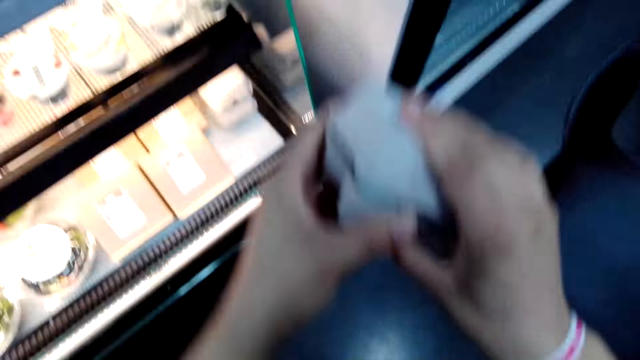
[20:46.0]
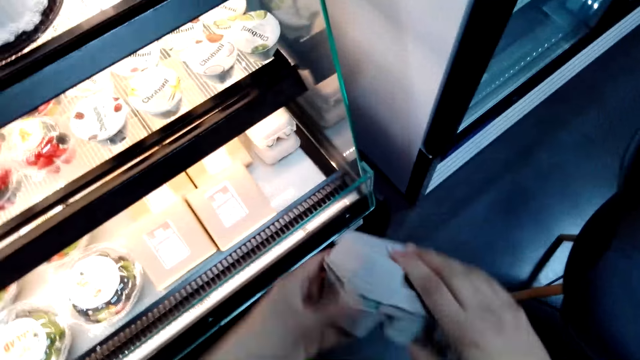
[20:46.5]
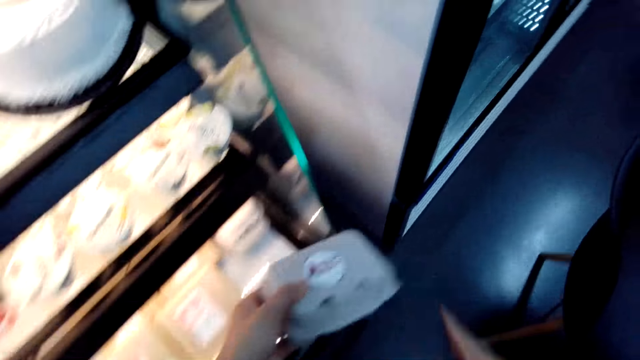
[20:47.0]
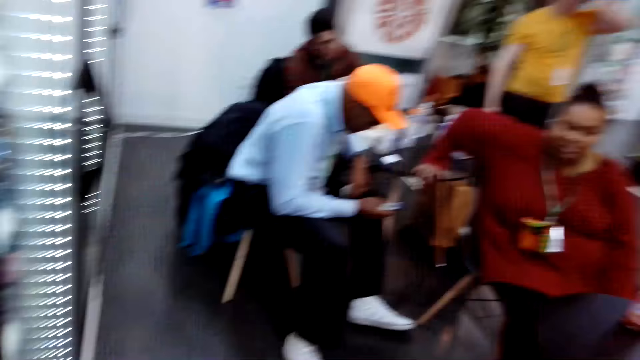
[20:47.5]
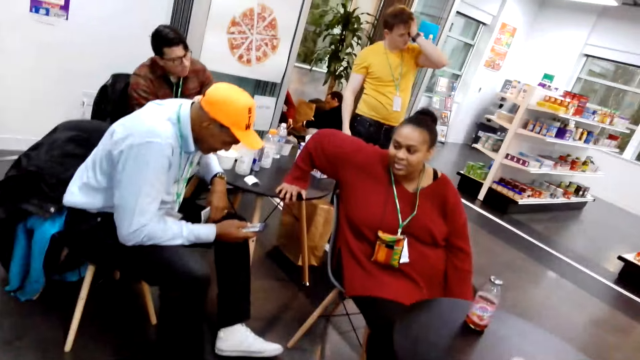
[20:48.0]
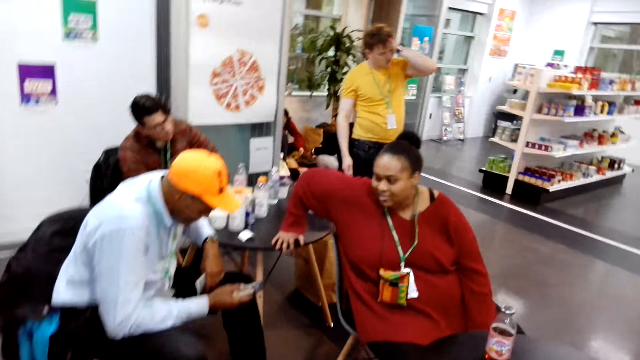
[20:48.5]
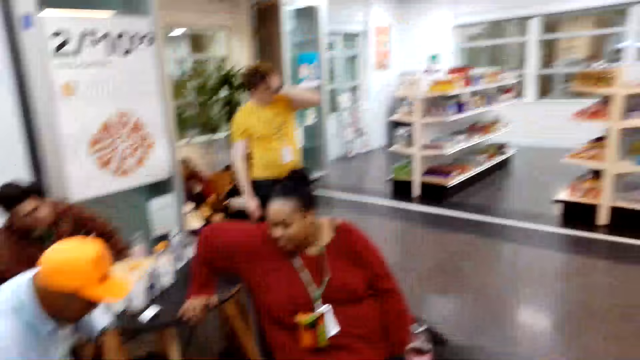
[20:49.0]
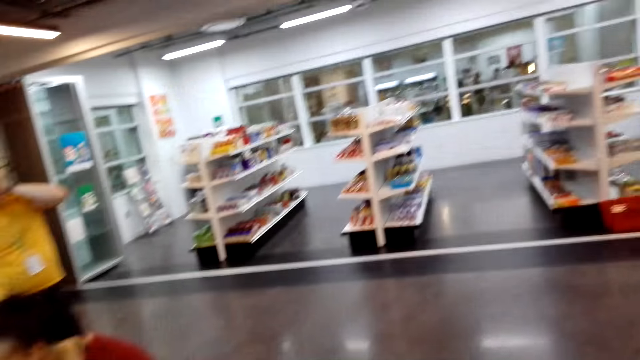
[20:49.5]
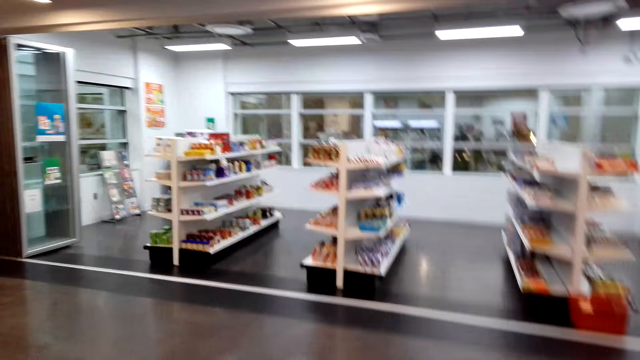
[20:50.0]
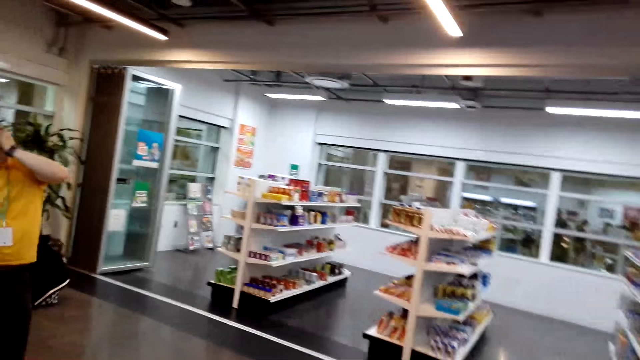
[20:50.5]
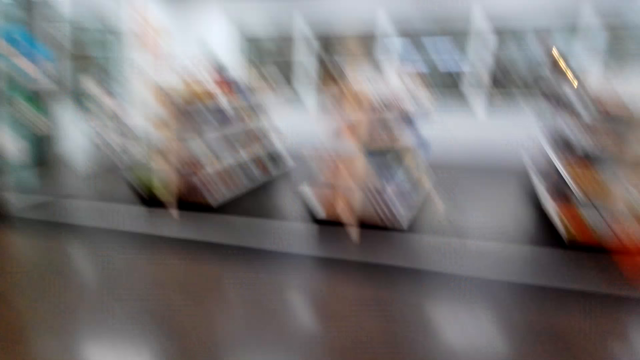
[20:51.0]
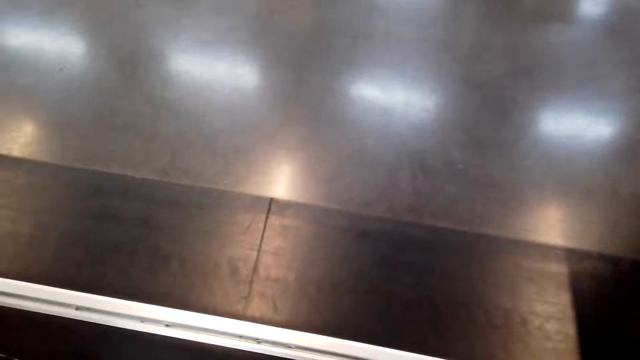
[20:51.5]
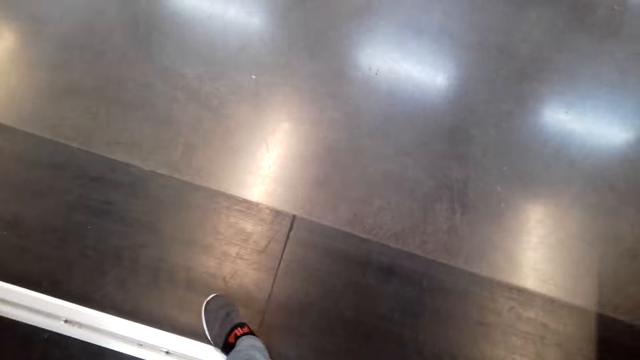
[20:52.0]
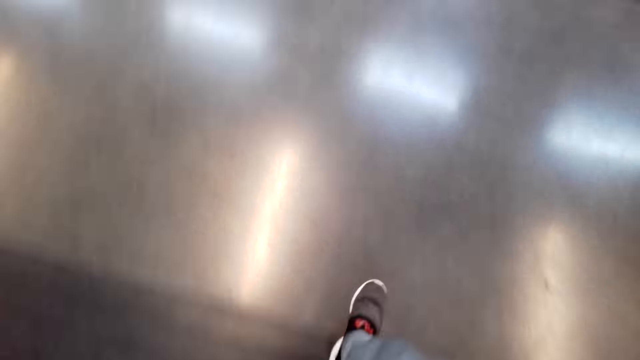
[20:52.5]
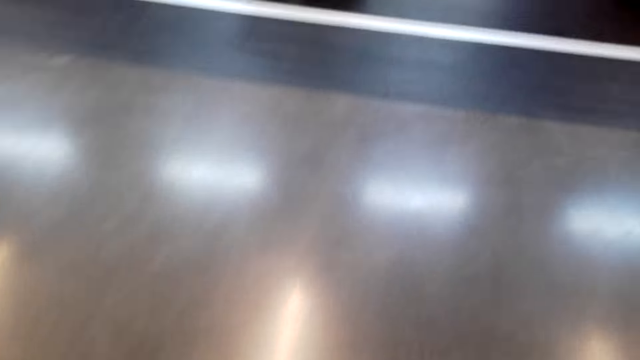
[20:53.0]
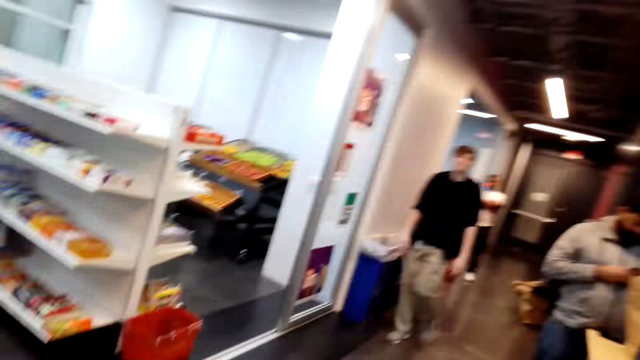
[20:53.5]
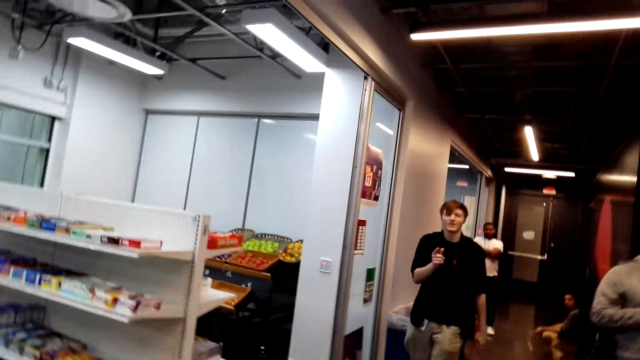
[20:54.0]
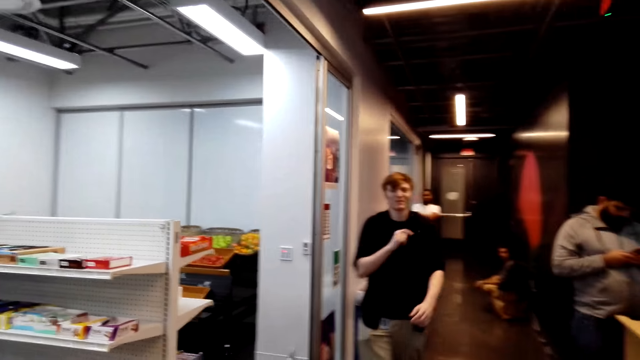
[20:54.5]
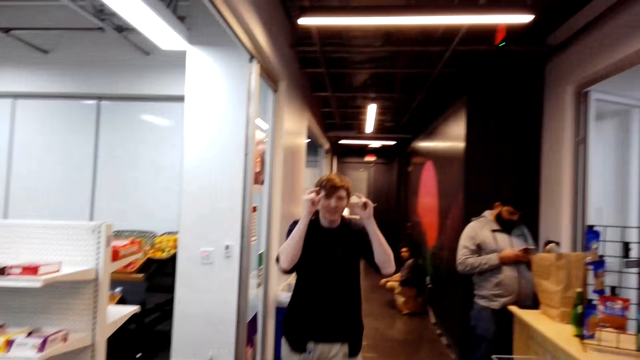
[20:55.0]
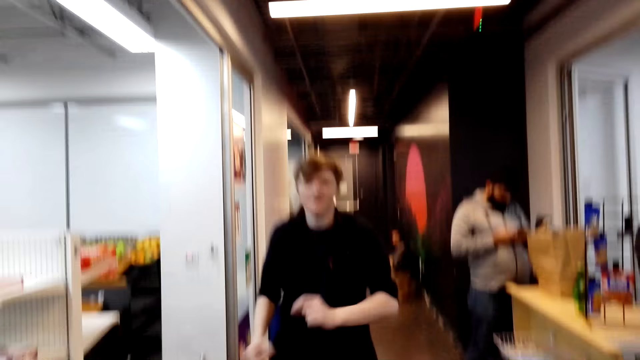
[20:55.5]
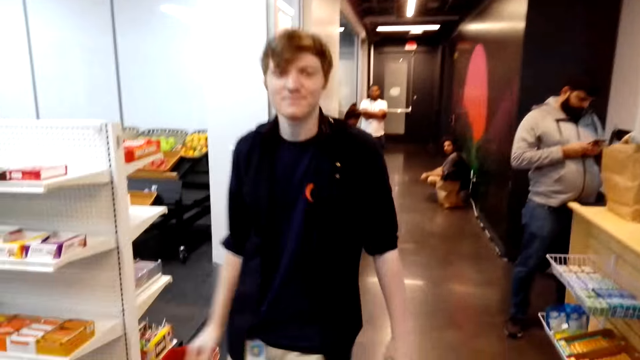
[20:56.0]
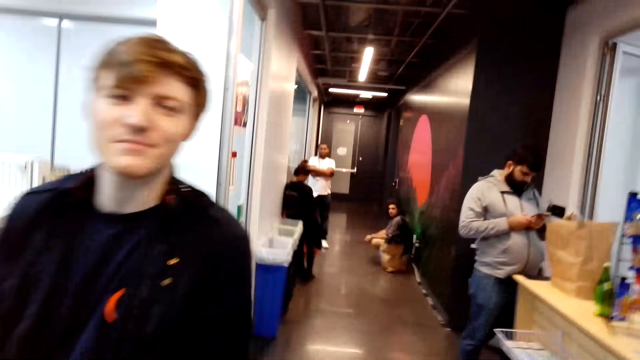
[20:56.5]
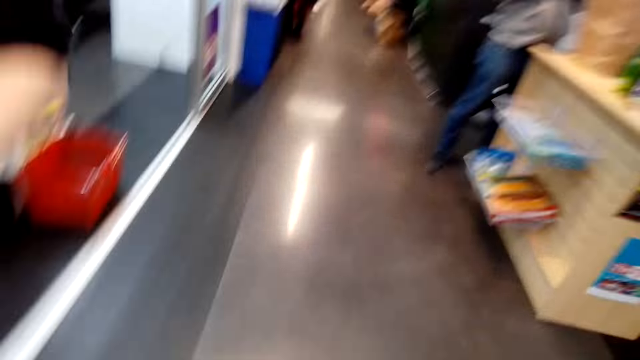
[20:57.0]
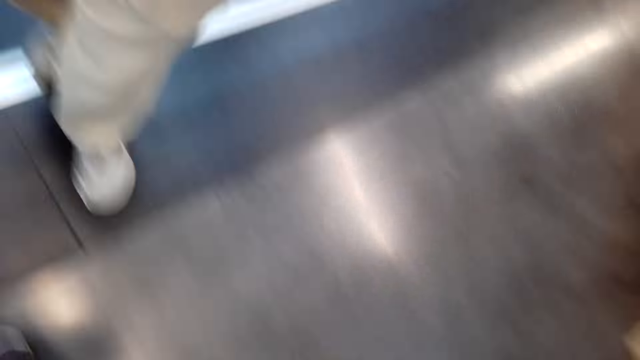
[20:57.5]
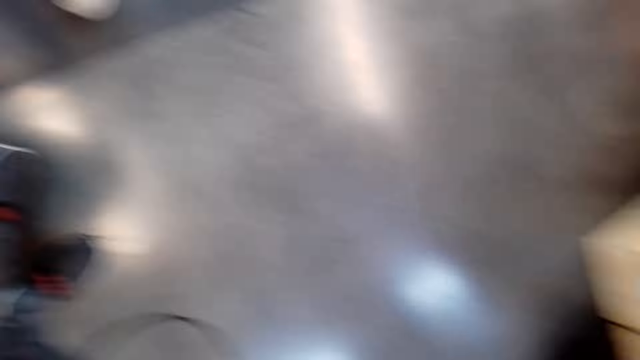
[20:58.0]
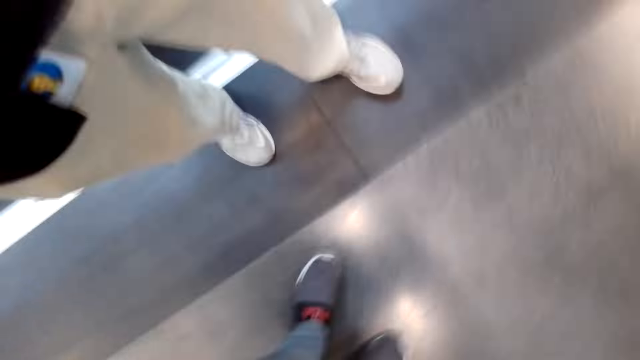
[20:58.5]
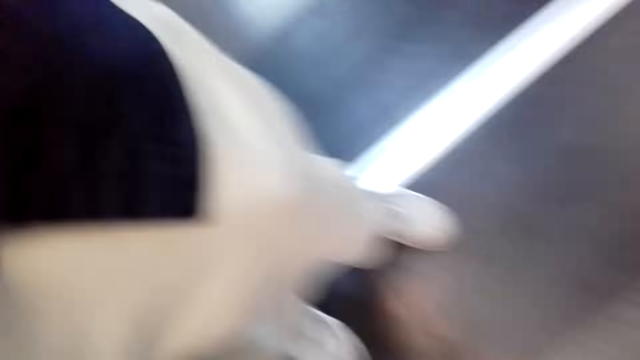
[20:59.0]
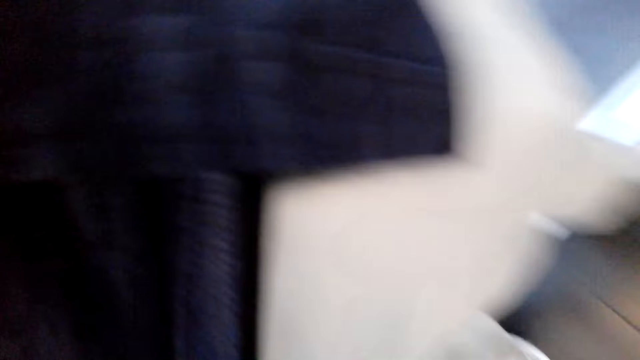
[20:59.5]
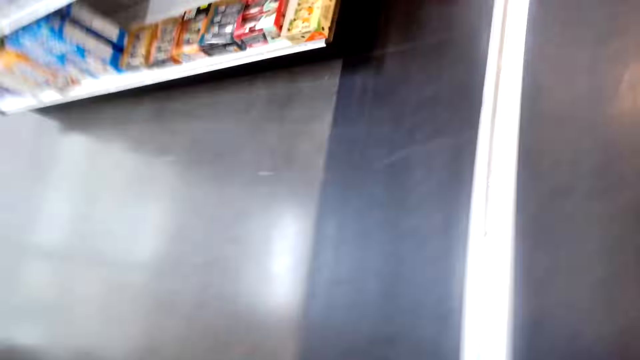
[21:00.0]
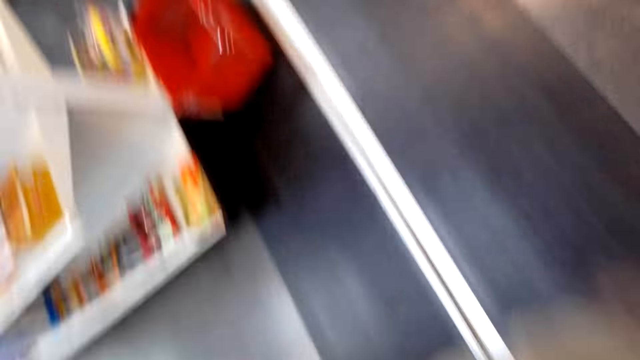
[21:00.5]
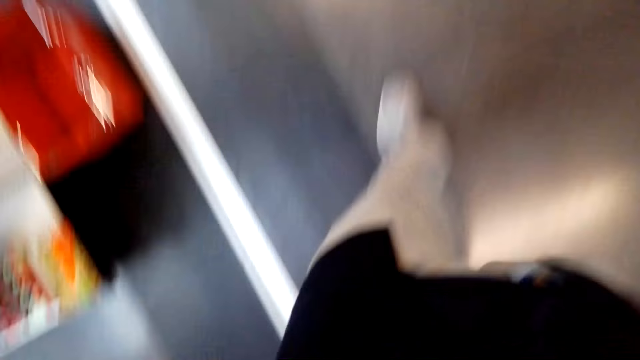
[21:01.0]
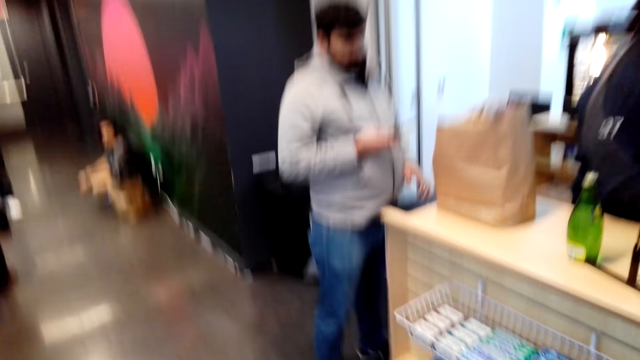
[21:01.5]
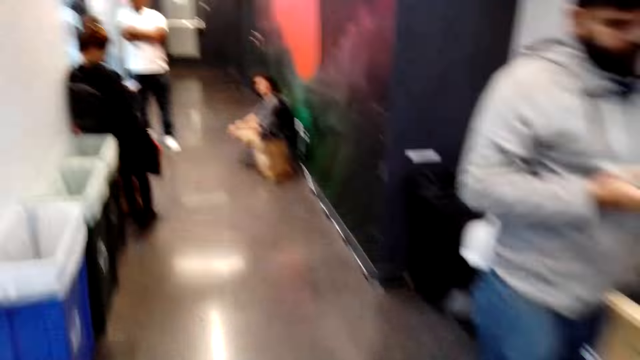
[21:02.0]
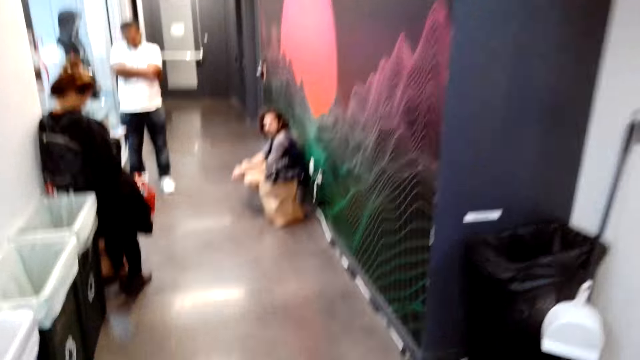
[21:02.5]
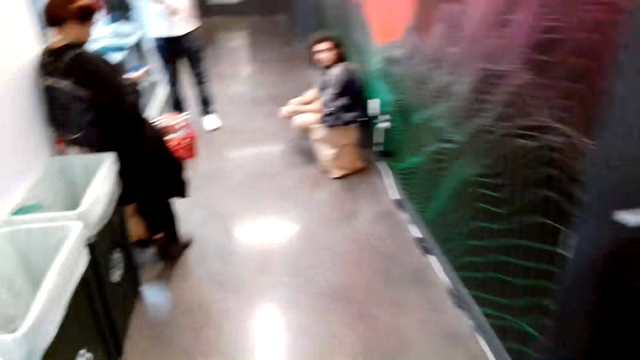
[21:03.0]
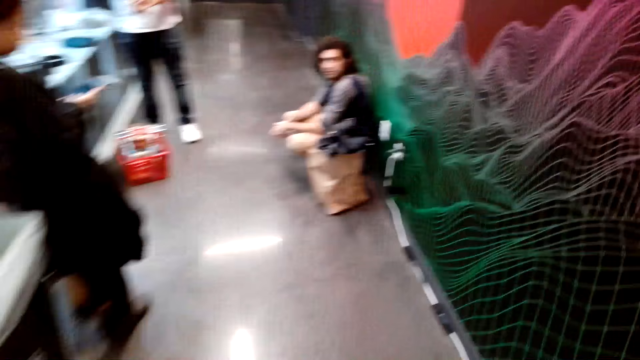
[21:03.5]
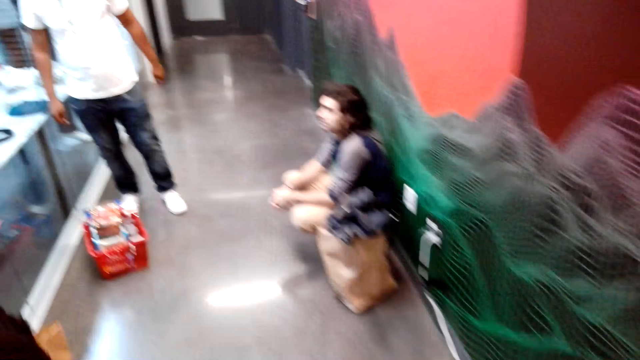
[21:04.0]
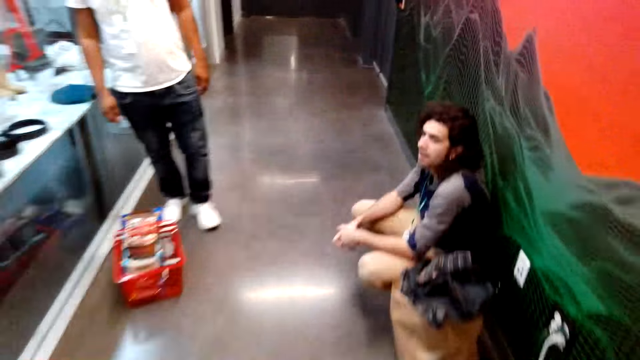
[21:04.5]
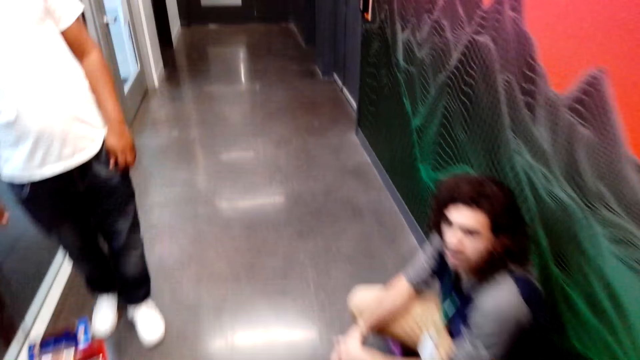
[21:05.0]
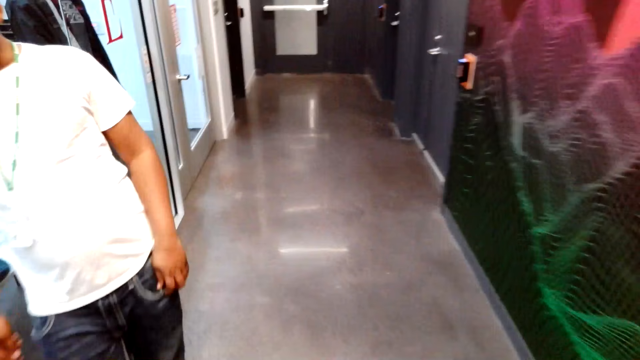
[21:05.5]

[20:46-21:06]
The camera wearer closes the dessert packet. They return the dessert to the shelf. They walk. They move around. They rotate the camera. They walk.
